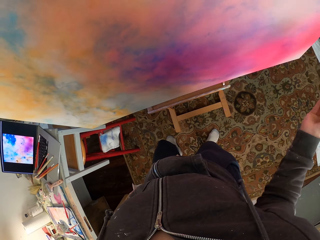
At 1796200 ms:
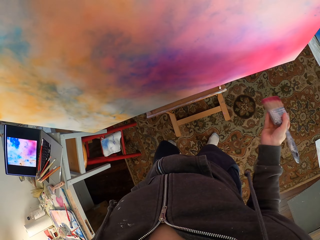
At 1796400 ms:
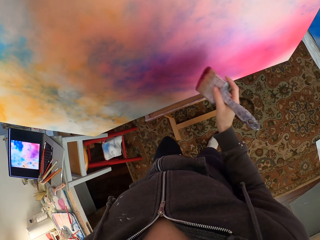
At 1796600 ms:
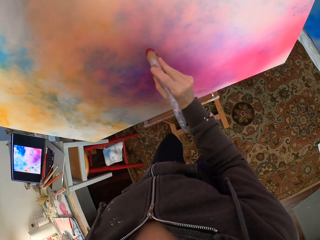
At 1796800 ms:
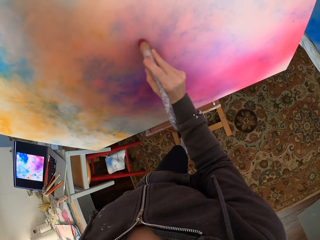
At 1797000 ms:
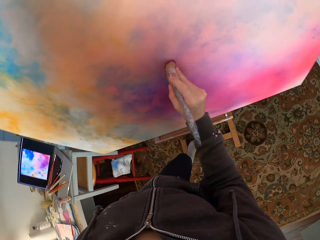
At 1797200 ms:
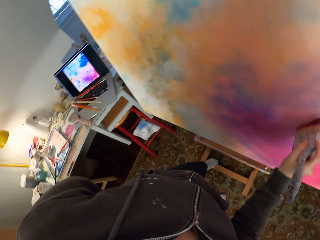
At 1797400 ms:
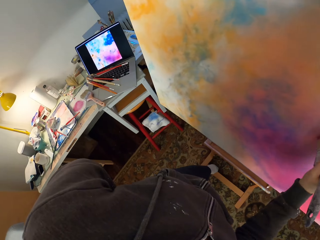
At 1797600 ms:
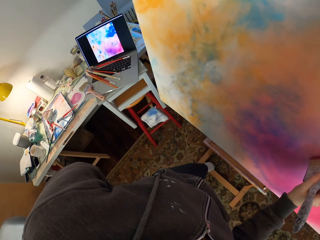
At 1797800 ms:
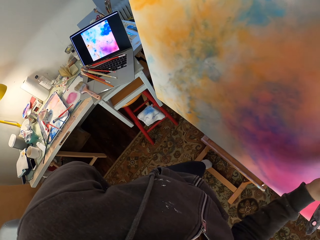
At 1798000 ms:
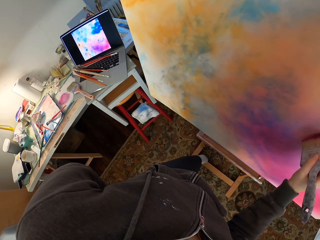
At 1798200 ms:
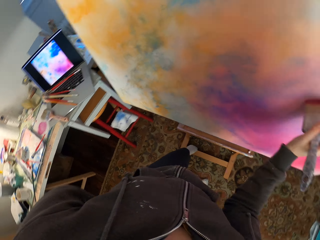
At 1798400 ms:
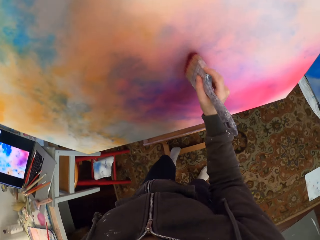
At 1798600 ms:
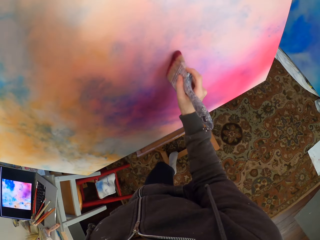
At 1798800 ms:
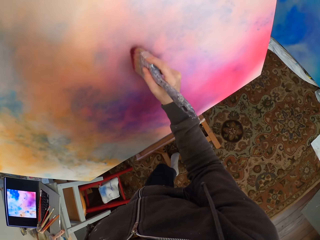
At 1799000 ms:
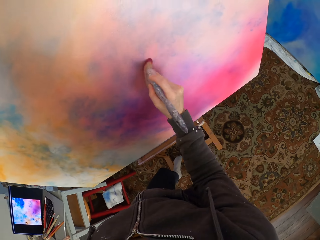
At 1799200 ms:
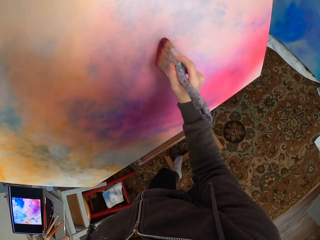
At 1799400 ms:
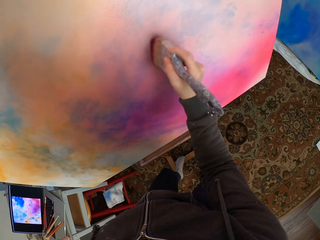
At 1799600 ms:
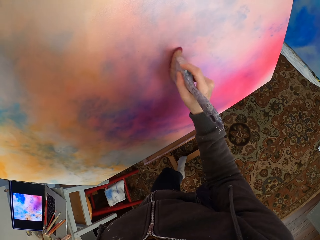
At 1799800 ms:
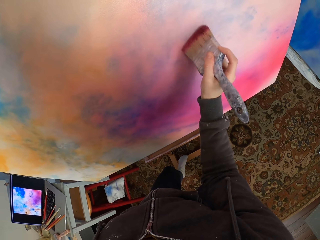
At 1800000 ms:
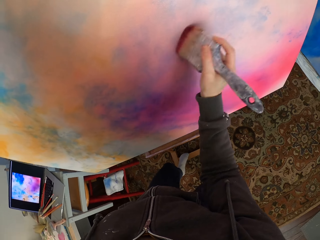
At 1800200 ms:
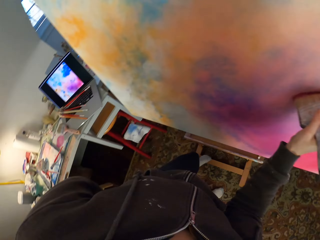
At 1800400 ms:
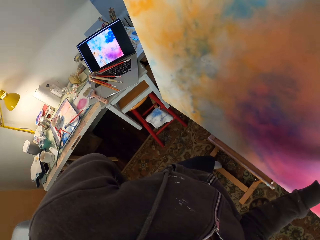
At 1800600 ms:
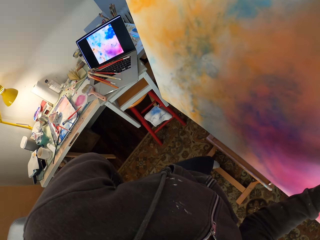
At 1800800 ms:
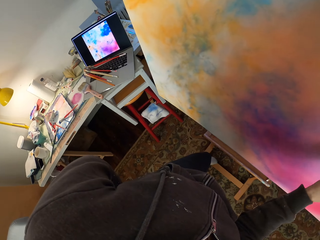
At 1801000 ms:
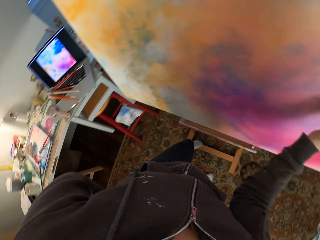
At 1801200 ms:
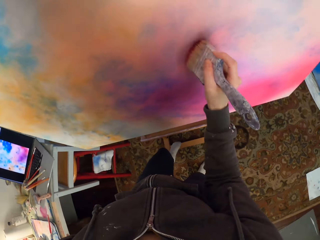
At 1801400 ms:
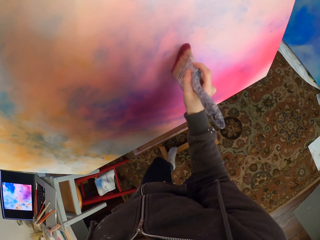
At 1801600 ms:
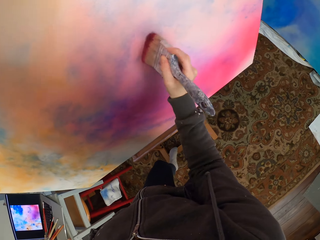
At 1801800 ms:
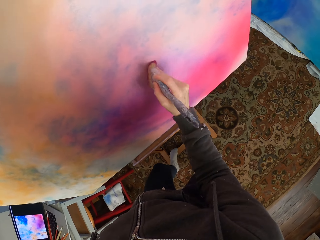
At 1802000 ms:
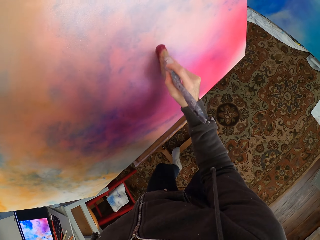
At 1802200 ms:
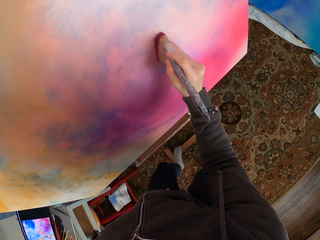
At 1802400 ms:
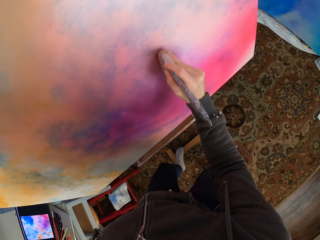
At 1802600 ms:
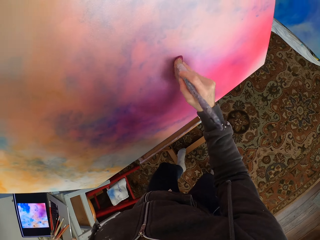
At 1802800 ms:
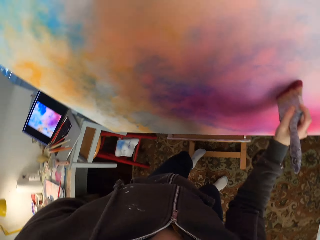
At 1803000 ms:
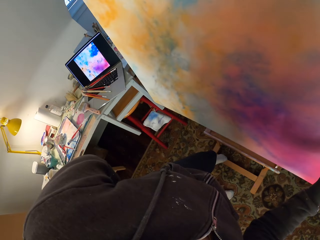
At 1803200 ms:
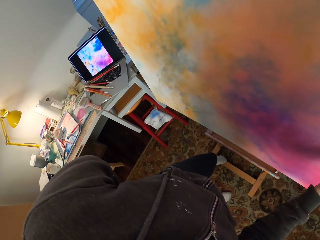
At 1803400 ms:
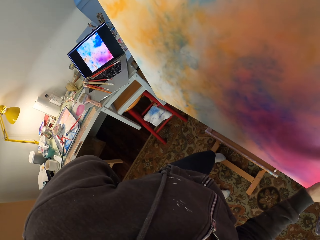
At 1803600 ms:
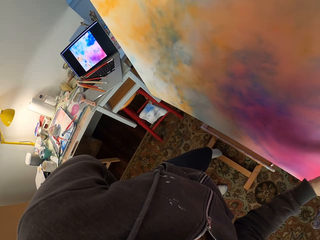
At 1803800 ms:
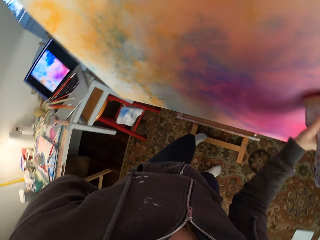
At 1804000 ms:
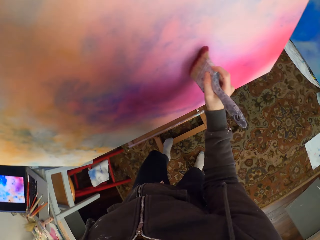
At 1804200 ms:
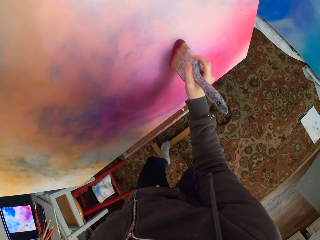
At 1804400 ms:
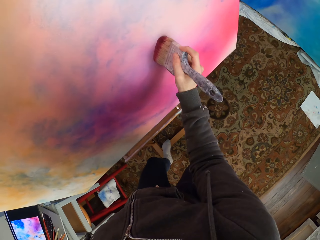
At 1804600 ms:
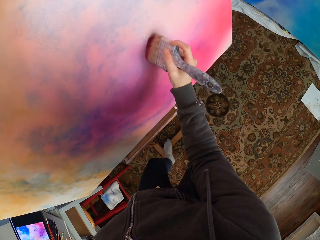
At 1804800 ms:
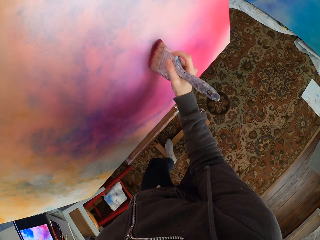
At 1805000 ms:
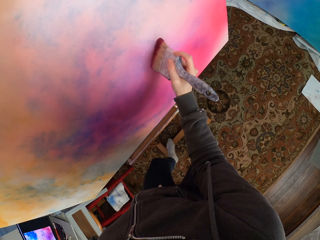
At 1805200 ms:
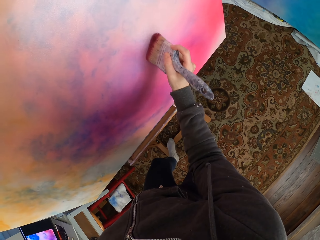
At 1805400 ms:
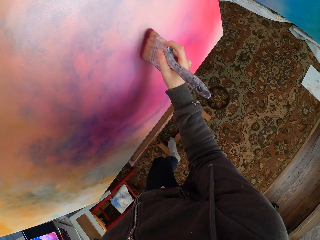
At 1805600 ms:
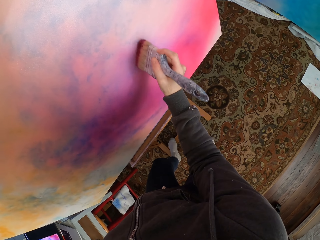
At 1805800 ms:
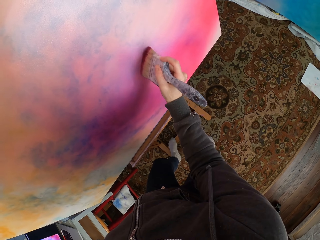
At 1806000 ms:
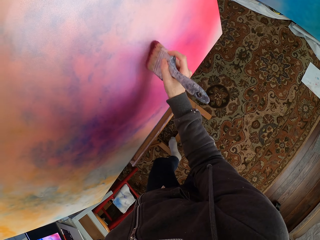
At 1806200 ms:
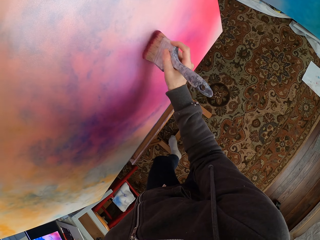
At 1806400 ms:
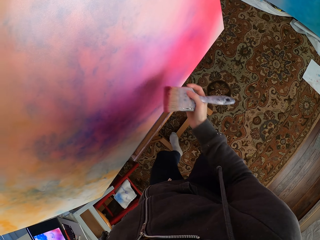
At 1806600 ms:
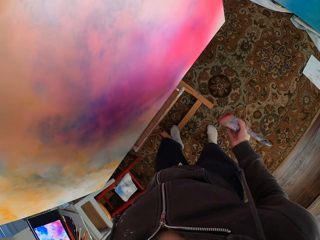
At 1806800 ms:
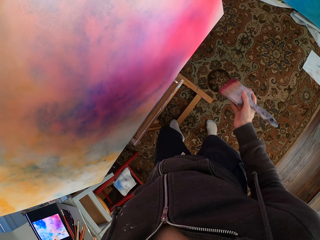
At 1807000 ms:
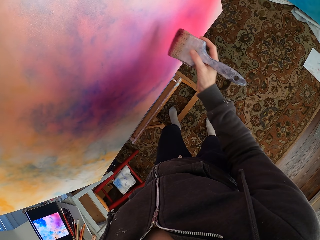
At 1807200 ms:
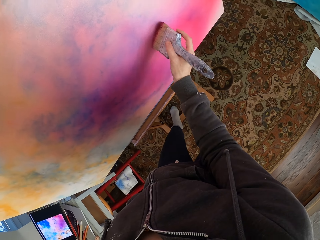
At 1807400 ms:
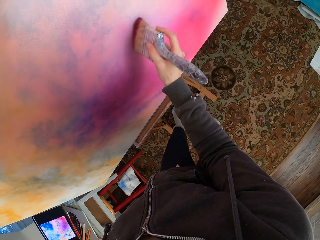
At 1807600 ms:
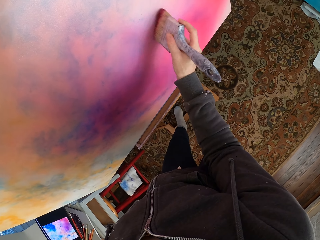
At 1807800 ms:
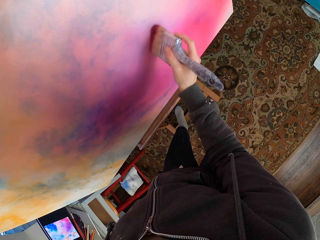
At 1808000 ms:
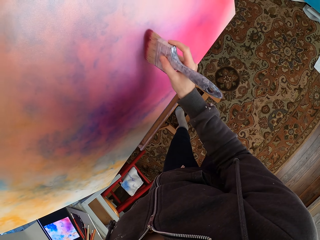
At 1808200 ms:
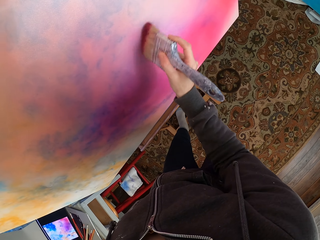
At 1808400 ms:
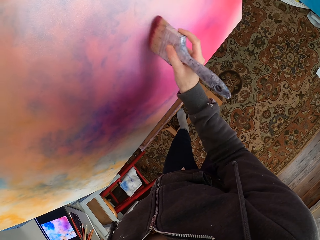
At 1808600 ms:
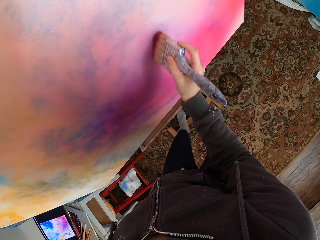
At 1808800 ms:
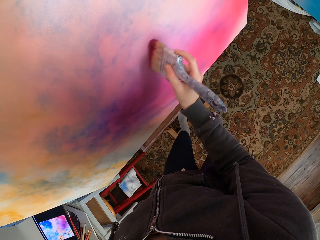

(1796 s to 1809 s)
The camera wearer looks at the laptop. They look at the canvas. They look at the laptop. They look at the canvas. They look at the laptop. They look at the canvas.

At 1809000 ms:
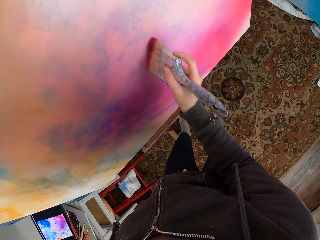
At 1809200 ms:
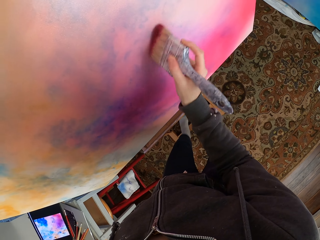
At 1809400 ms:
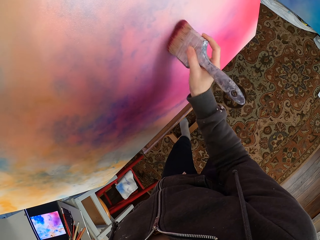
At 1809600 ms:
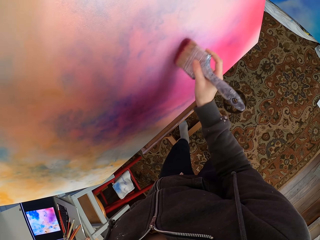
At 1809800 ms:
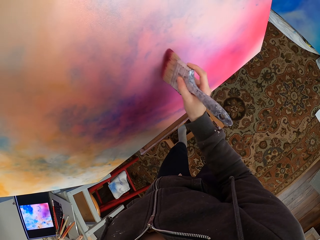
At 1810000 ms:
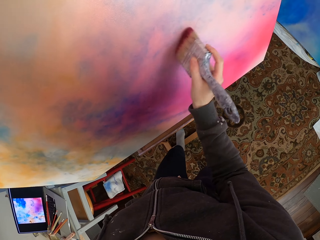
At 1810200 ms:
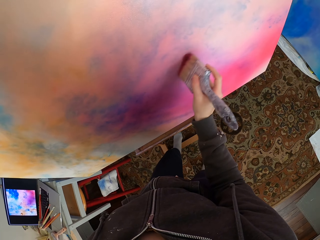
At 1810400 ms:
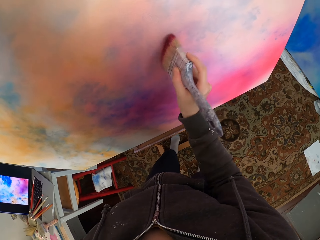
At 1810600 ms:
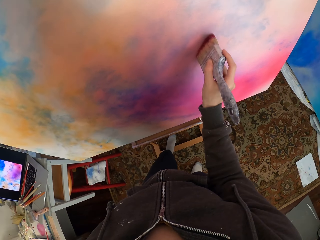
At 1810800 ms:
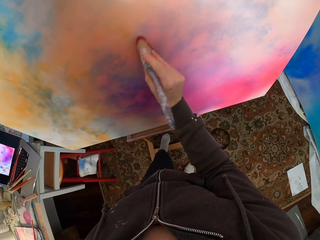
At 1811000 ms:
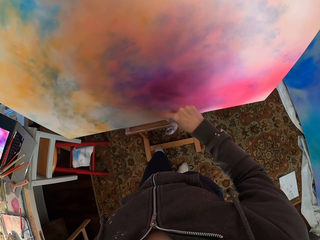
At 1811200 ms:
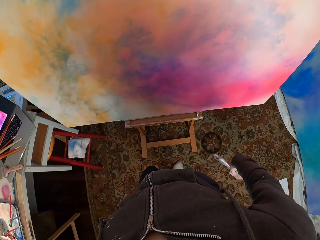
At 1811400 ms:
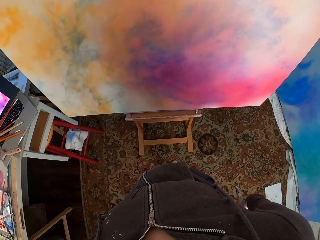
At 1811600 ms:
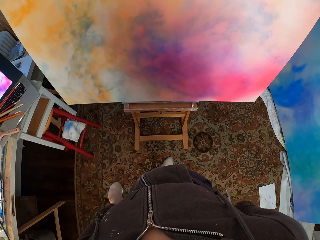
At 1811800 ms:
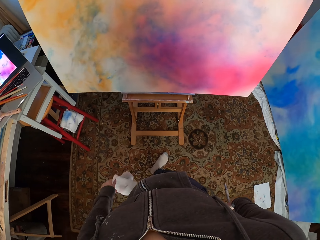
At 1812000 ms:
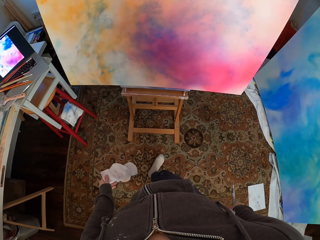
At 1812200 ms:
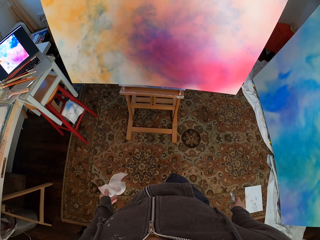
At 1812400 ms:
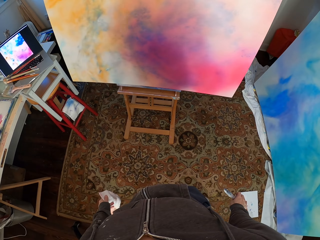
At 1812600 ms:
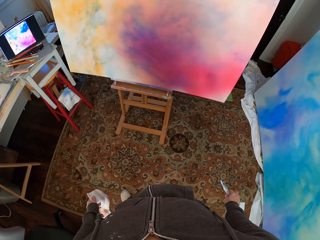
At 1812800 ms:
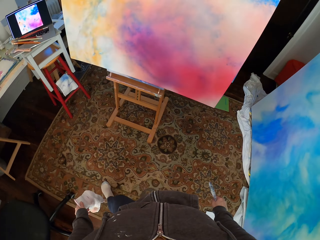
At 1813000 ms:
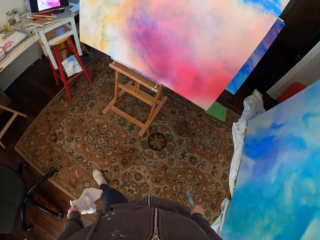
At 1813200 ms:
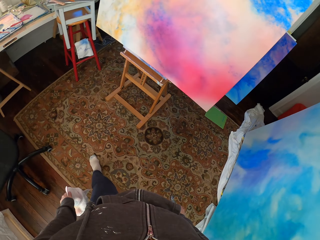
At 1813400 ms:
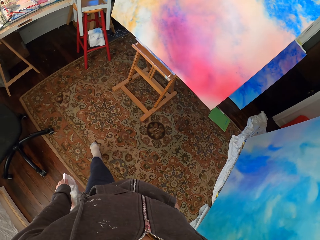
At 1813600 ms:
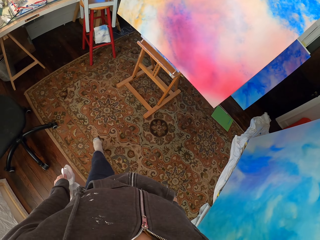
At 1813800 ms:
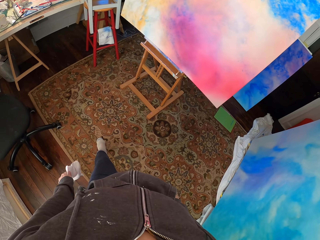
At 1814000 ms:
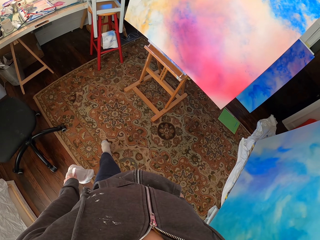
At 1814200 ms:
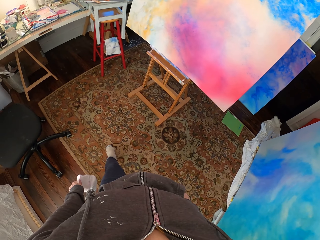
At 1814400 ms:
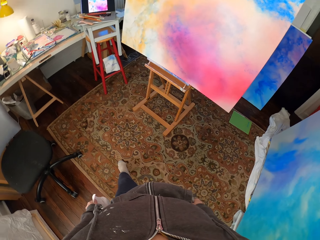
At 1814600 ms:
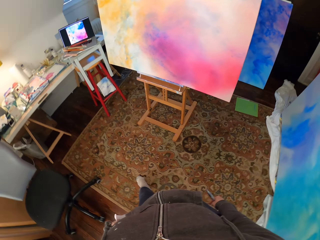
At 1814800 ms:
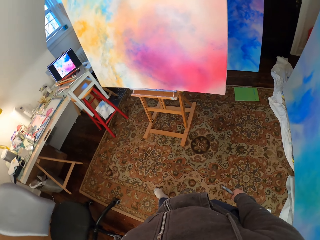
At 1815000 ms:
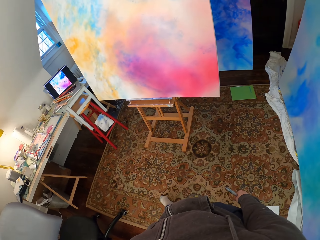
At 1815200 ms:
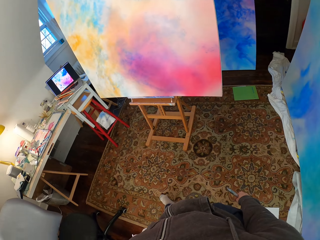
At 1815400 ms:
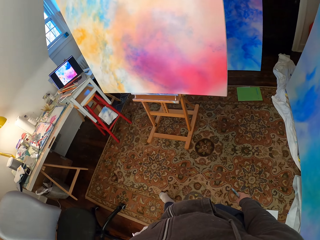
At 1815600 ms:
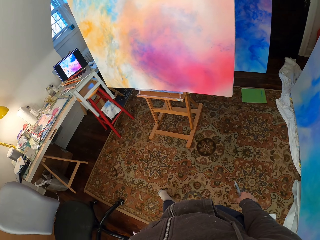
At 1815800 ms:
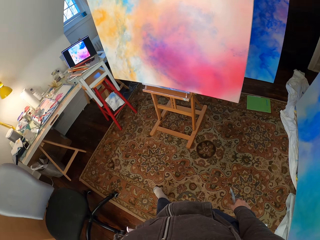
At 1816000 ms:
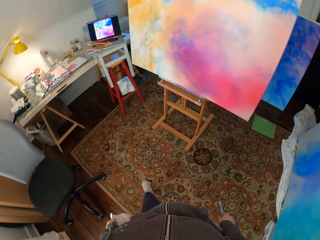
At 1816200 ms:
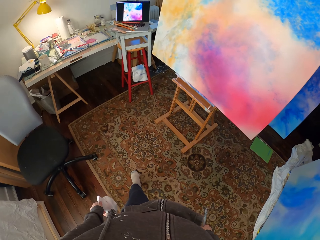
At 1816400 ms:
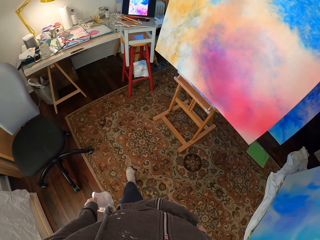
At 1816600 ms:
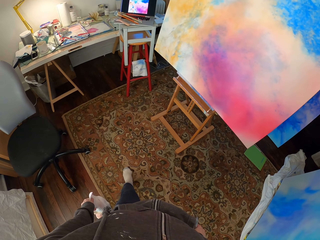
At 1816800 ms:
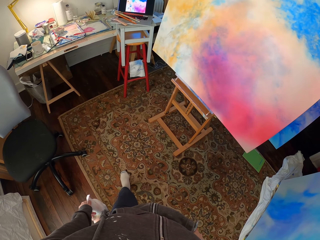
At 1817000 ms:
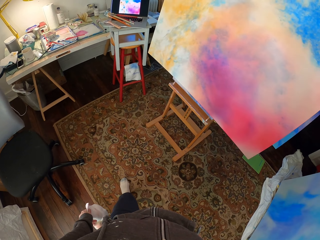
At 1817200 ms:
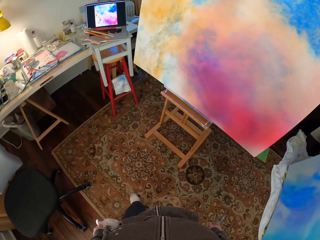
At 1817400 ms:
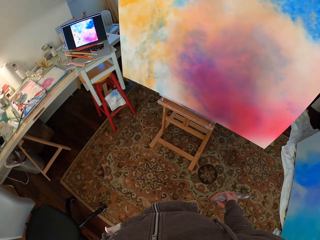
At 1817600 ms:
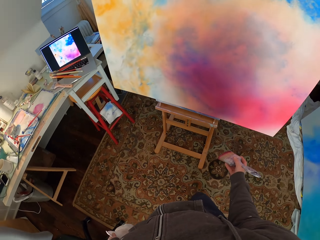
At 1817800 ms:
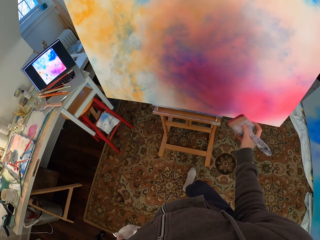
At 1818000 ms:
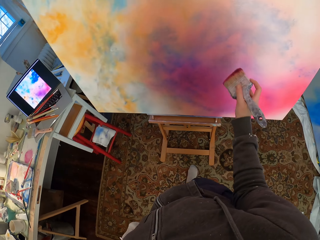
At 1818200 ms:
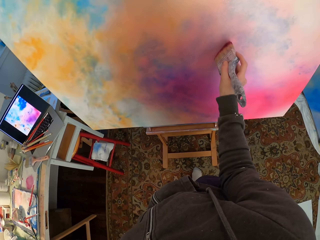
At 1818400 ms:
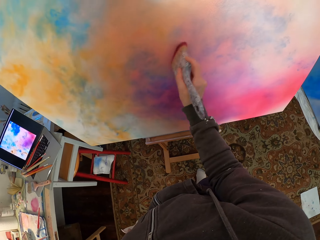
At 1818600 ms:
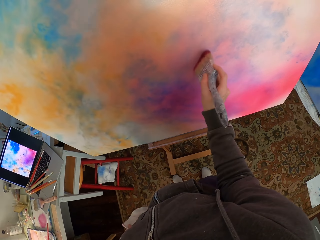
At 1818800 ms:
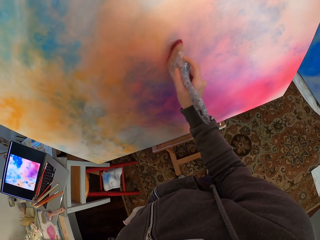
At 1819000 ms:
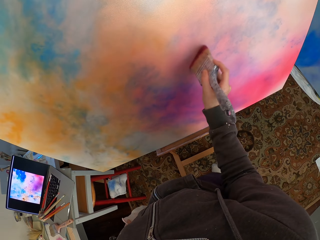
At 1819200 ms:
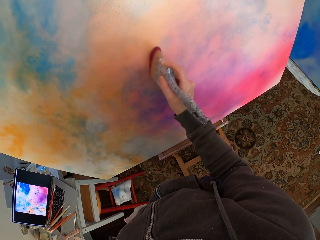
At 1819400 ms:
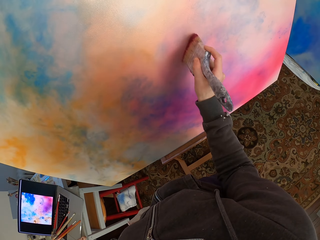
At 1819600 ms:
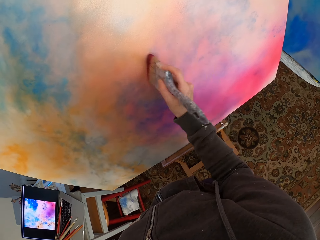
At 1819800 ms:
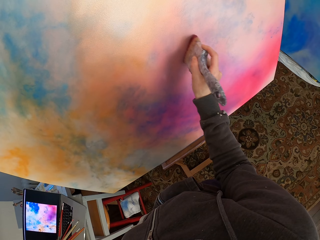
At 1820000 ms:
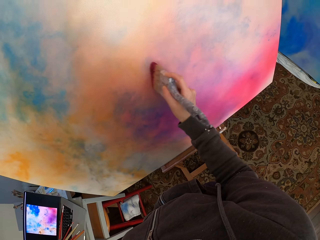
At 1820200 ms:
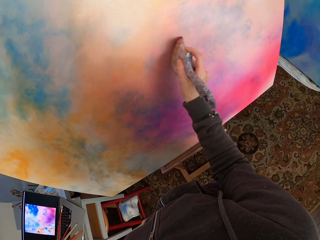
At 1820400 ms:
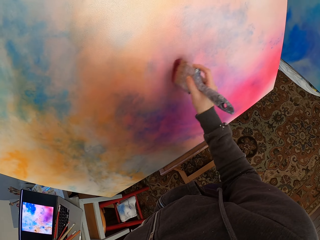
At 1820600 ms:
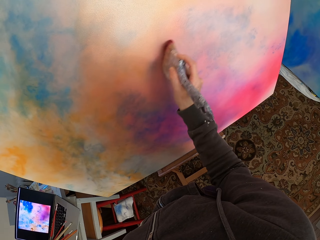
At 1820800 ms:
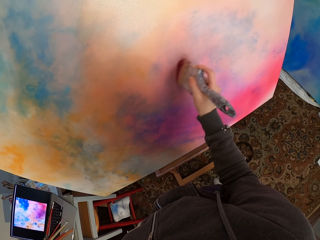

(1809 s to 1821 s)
The camera wearer looks at the canvas. They look at the laptop. They look at the canvas. They move towards the canvas and paint the canvas.
